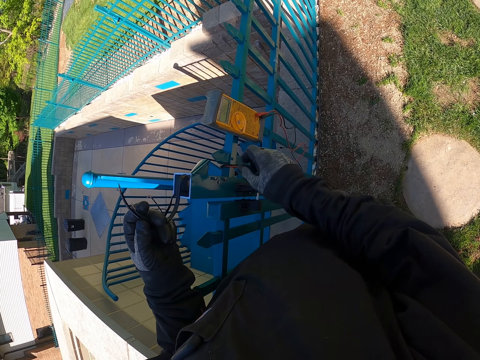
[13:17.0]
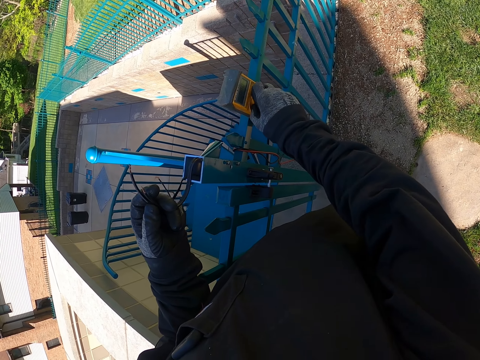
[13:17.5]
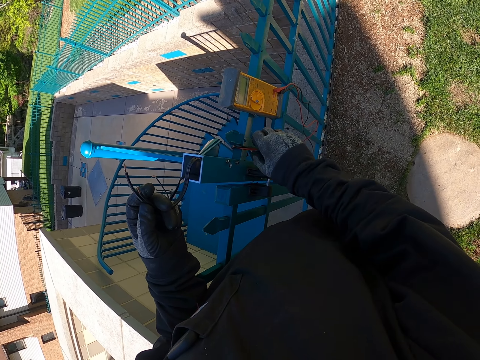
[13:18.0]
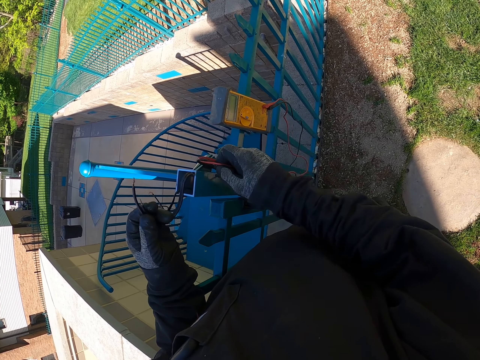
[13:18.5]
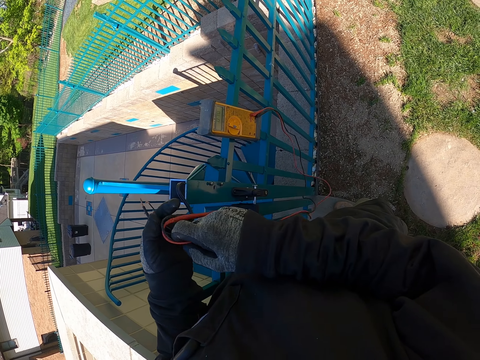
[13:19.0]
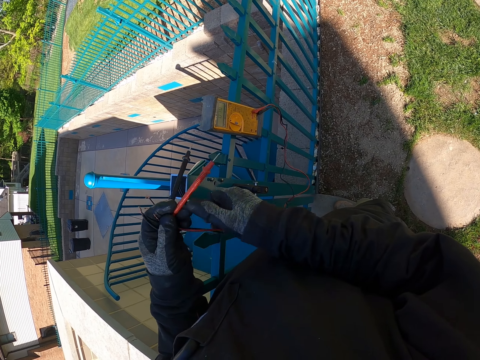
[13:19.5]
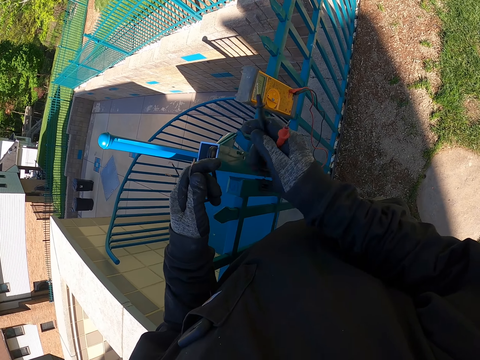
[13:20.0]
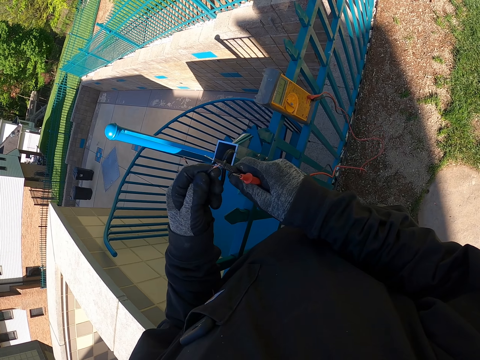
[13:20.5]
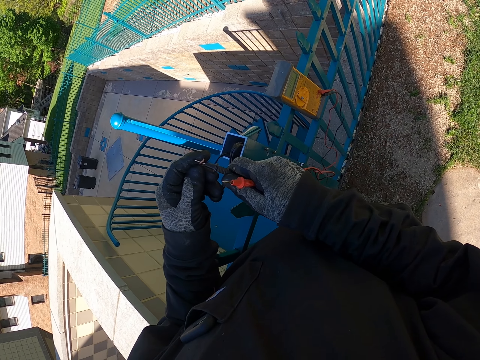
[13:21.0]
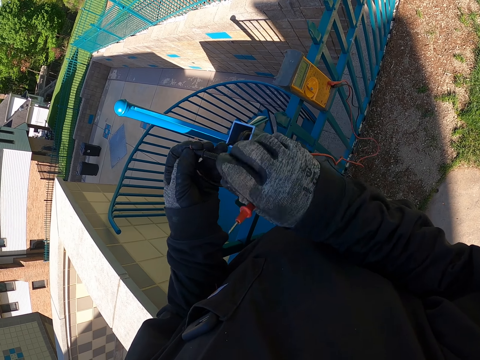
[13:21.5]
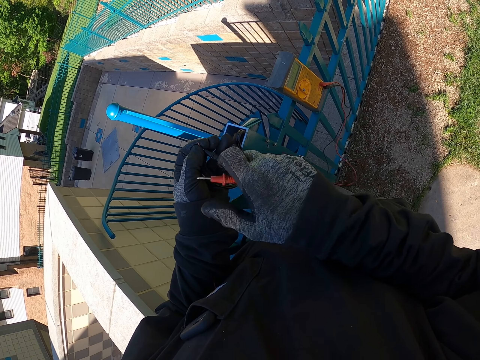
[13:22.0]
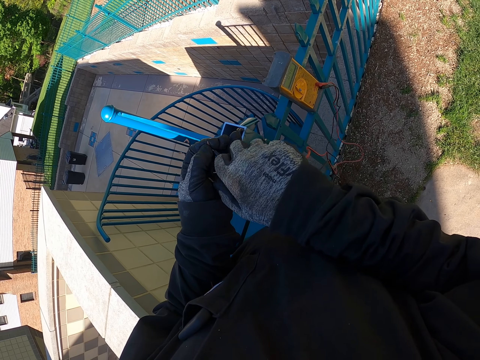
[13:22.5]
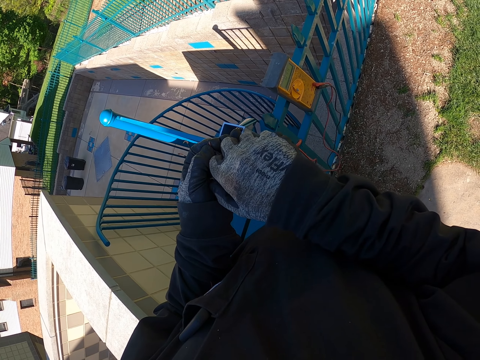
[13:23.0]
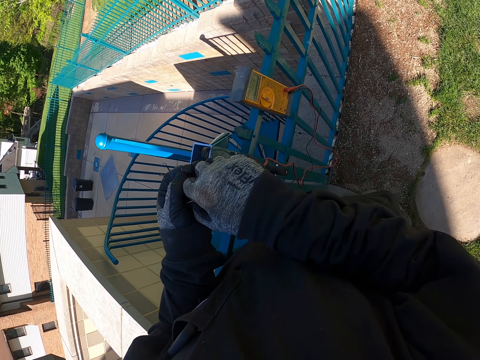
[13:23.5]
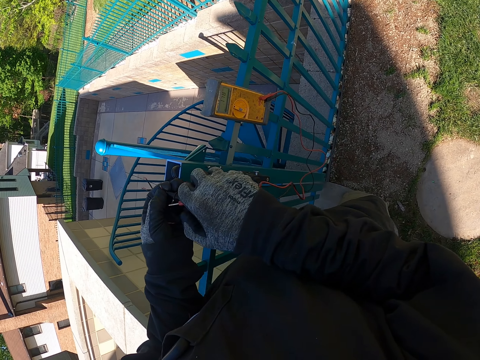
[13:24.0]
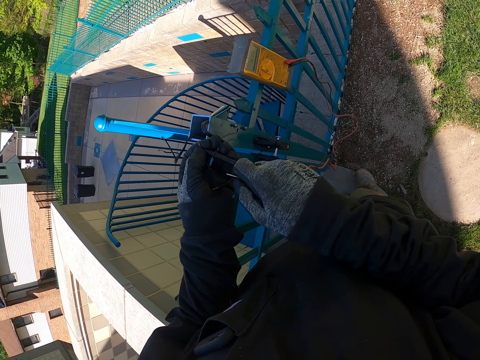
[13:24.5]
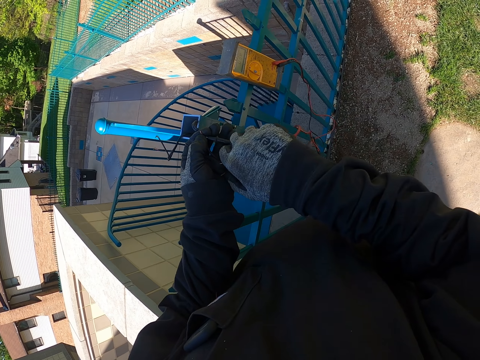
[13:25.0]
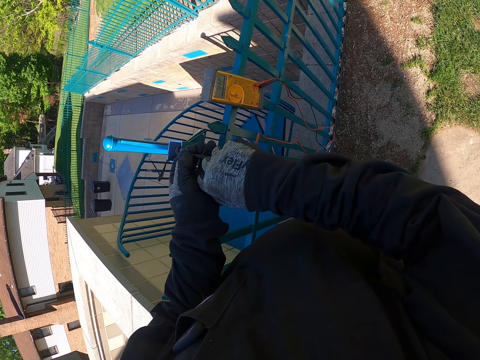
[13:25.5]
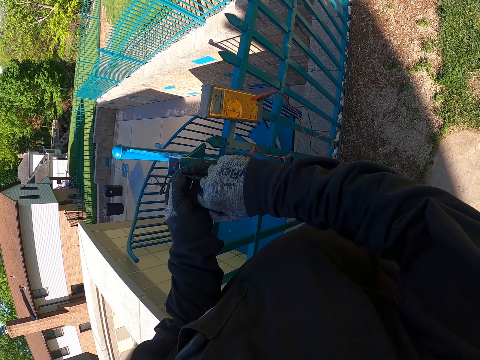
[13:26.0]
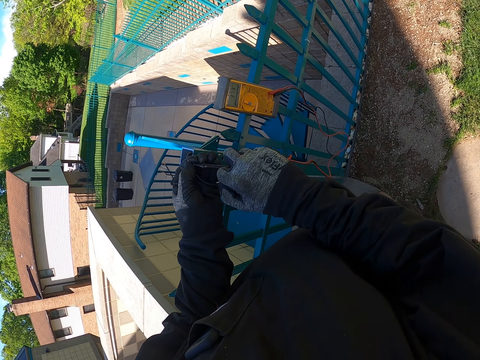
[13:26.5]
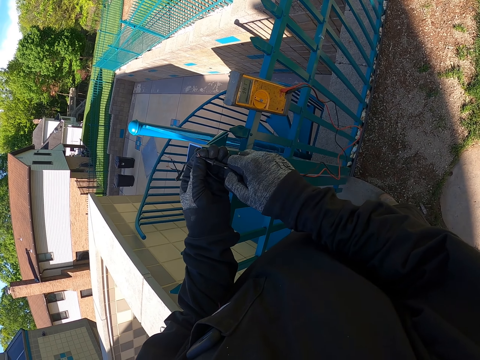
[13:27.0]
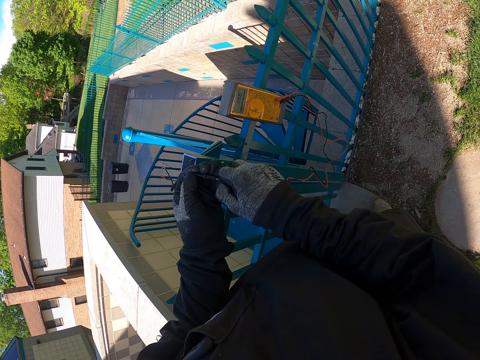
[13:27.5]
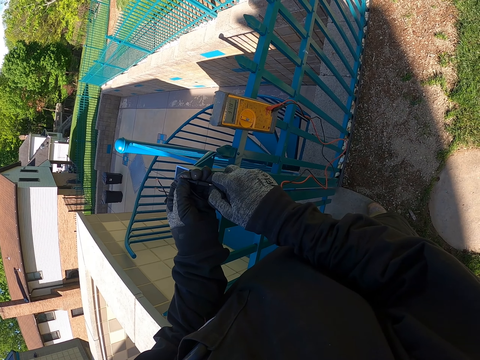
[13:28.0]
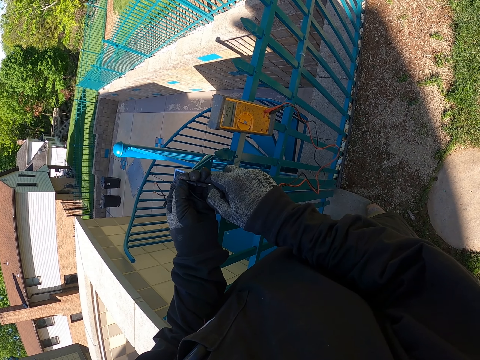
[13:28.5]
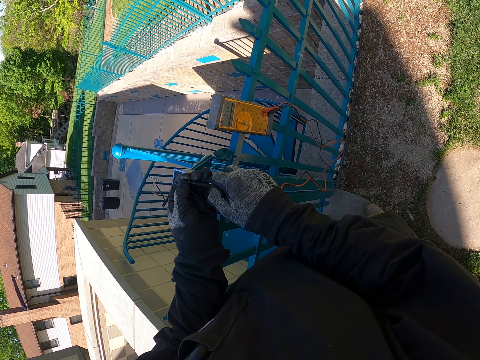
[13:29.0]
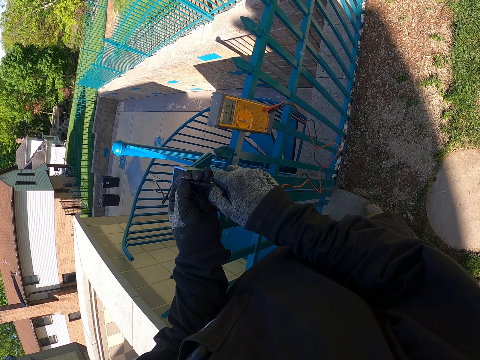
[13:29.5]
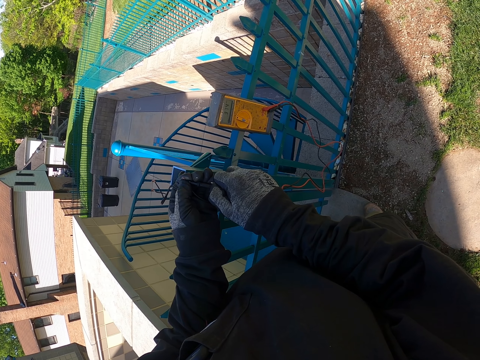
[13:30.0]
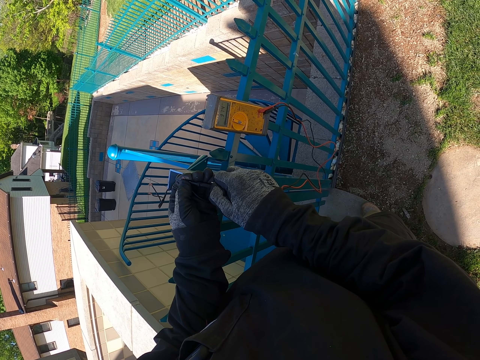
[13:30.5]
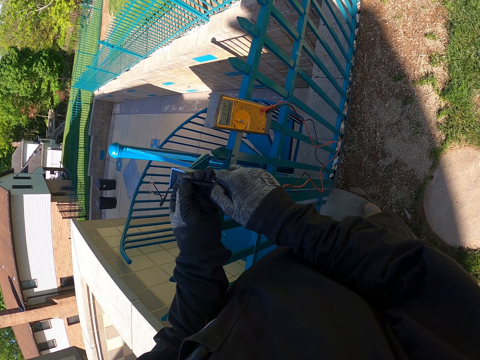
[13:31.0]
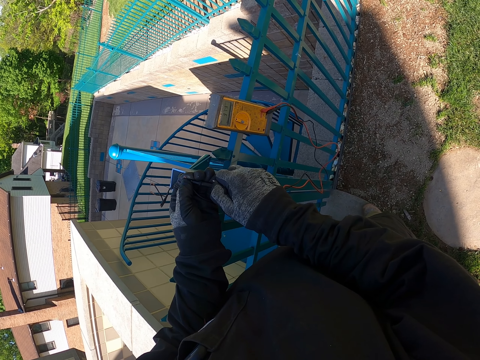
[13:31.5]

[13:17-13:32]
The camera wearer adjusts an ammeter on the fence. They pick up the ammeter cables on the fence. They hold a cable. They touch a cable. They measure electric current on the fence cables with the ammeter. They fix something.

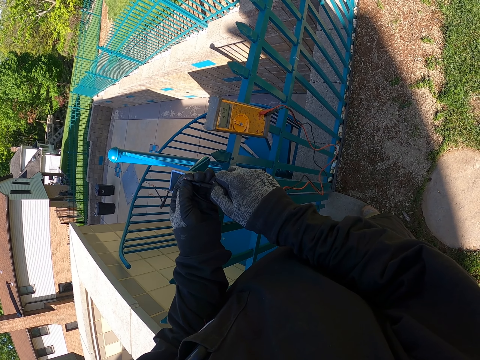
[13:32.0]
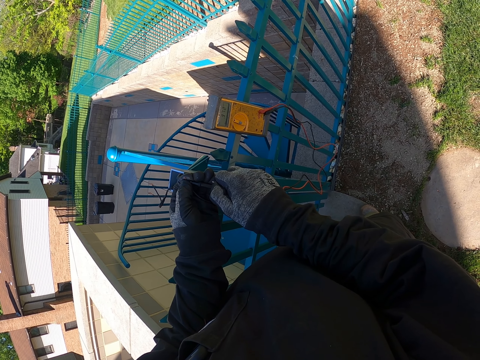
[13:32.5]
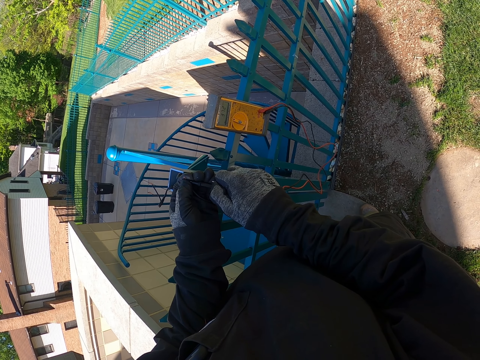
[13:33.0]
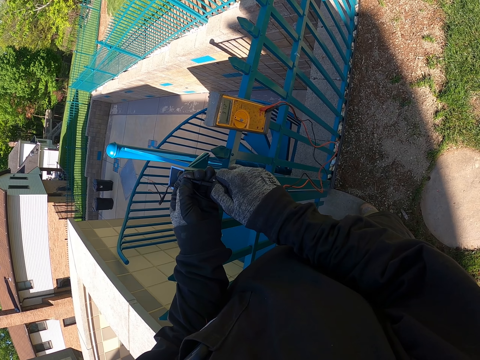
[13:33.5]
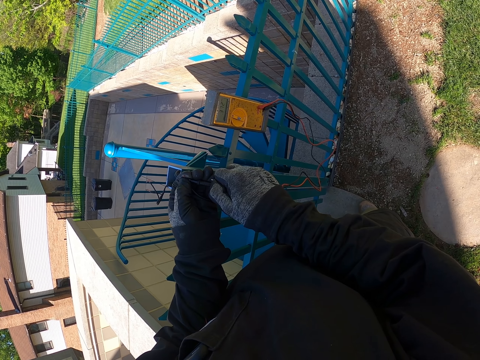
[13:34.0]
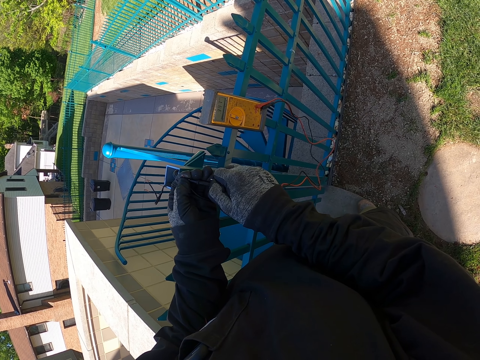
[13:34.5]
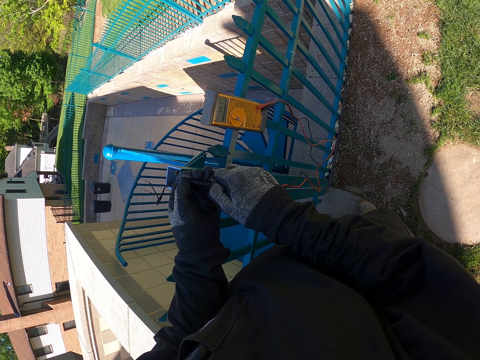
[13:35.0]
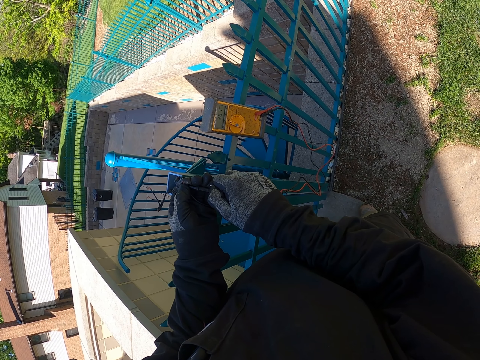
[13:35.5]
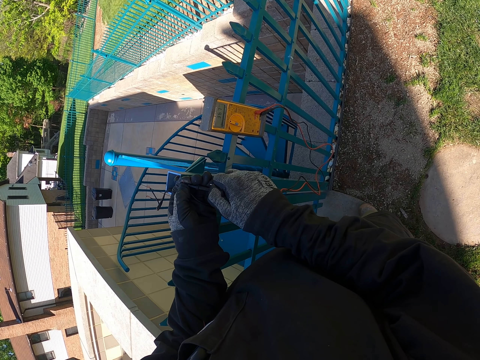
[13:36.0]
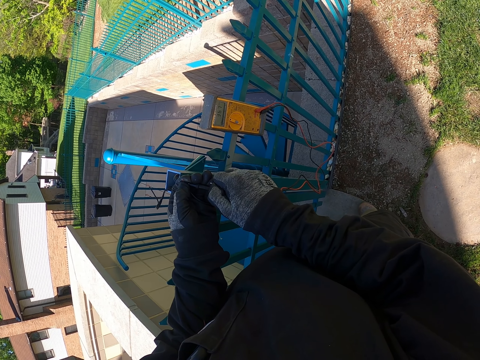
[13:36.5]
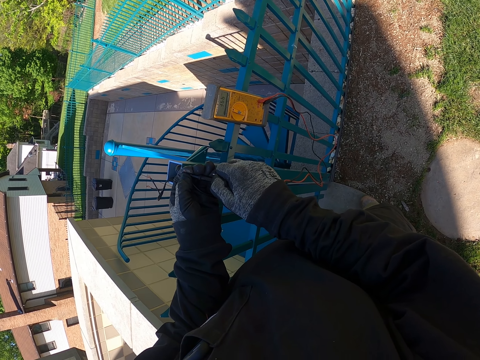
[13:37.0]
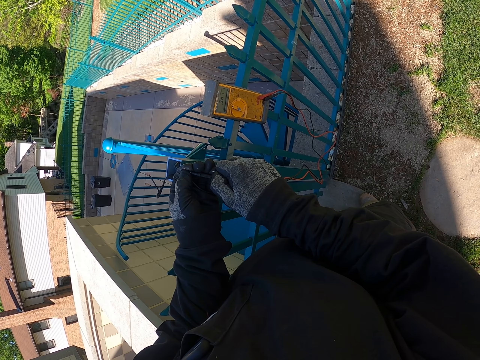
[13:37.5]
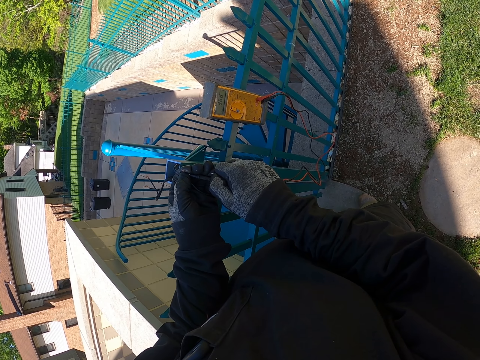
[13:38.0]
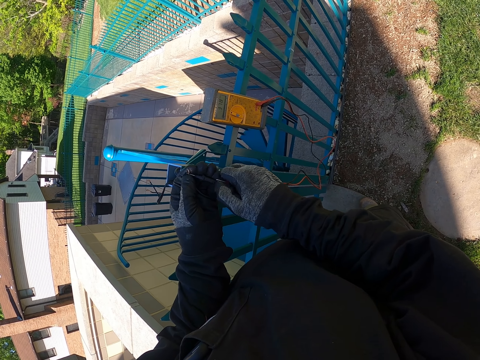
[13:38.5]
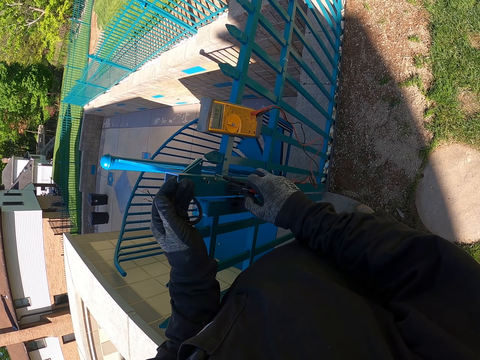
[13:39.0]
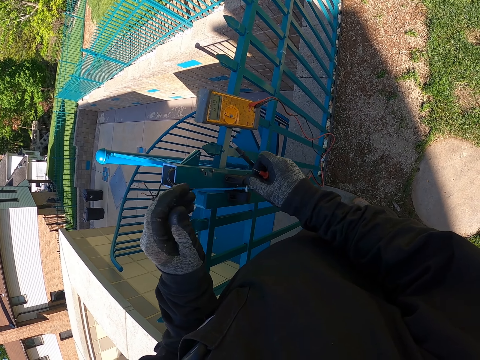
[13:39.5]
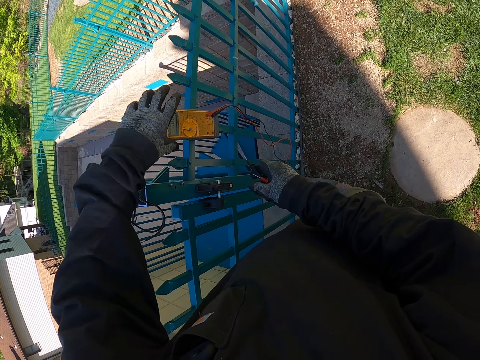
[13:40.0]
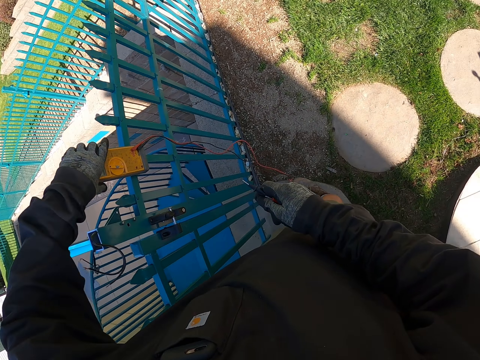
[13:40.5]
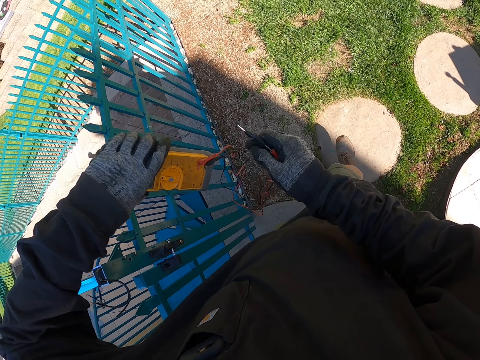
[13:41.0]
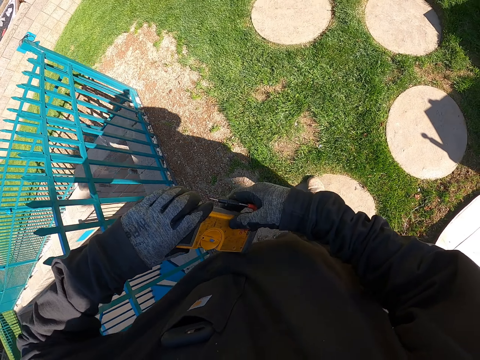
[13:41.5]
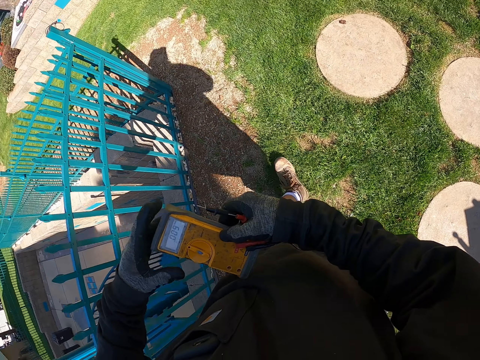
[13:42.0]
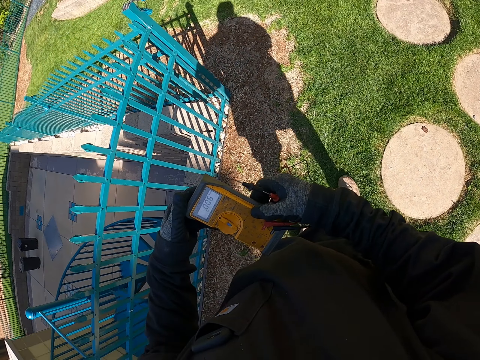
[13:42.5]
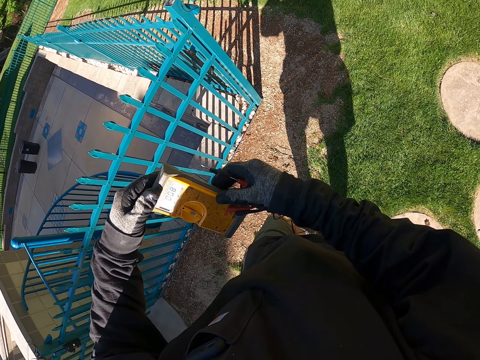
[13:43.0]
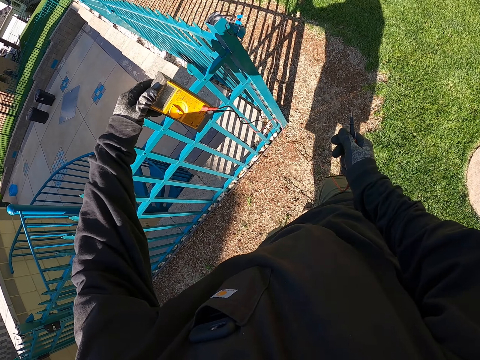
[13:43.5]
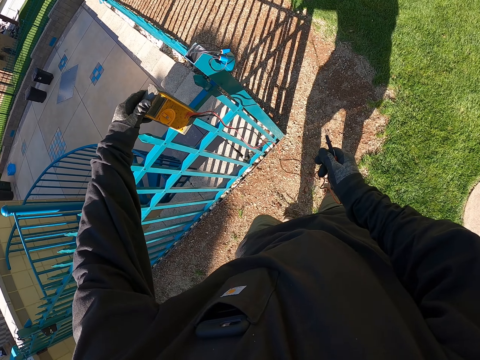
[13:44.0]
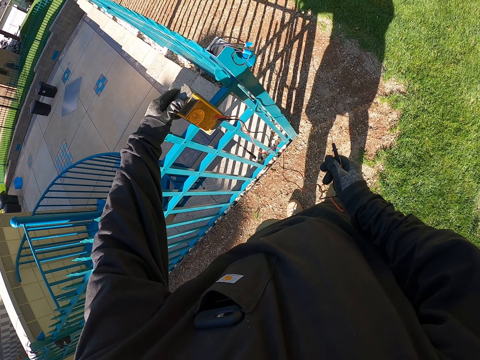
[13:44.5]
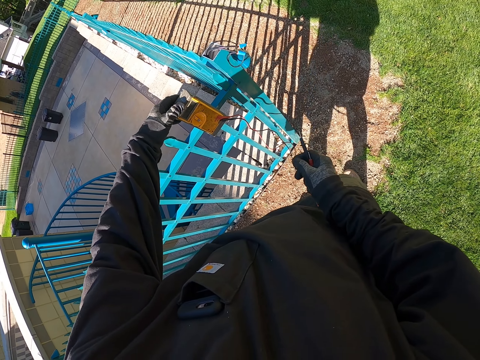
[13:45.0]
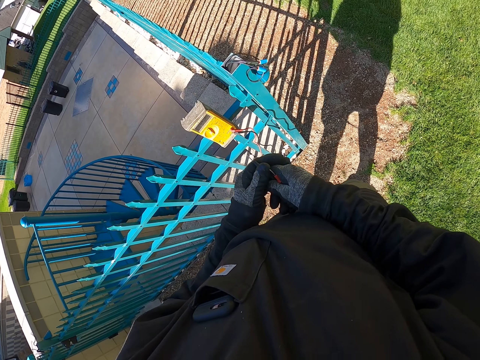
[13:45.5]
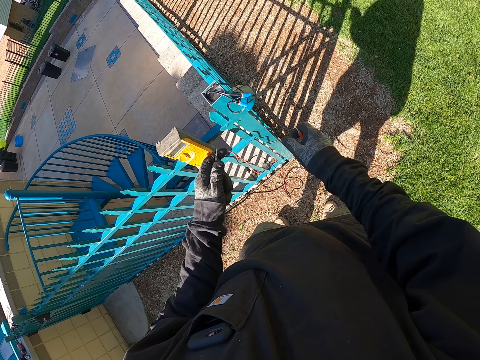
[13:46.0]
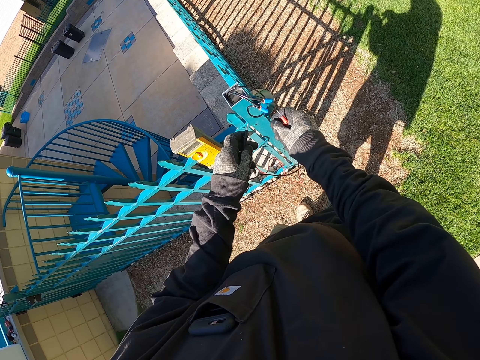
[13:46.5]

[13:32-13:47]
The camera wearer drops the fence cables. He picks up the ammeter from the fence. He holds the ammeter with both hands on his way along the fence. He walks around the compound. He sticks the ammeter on another point of the fence.
